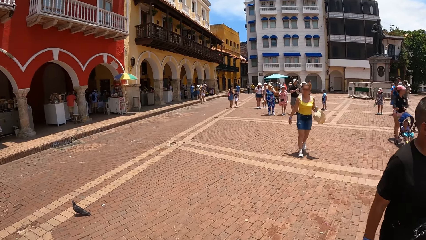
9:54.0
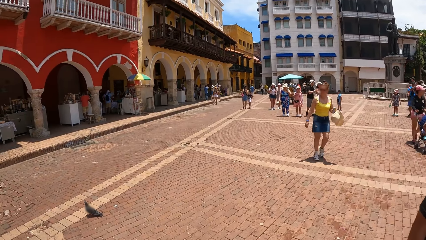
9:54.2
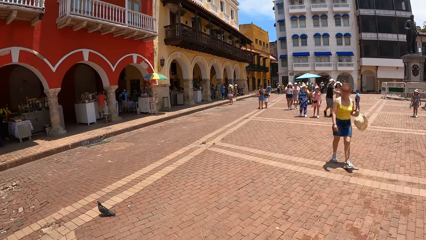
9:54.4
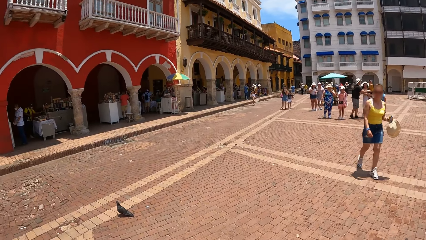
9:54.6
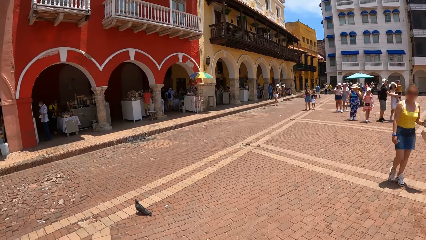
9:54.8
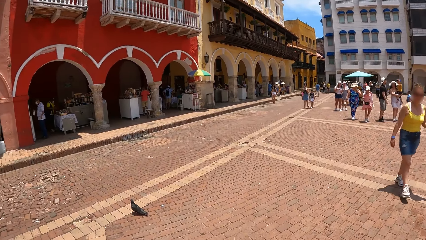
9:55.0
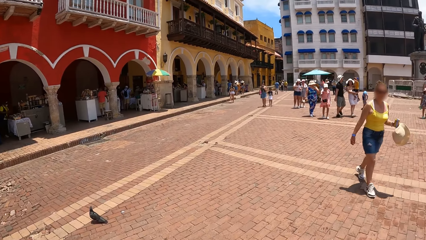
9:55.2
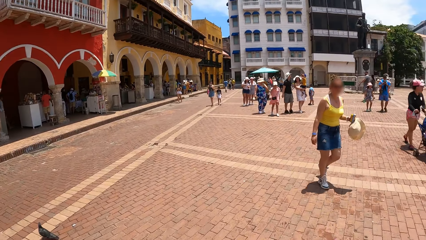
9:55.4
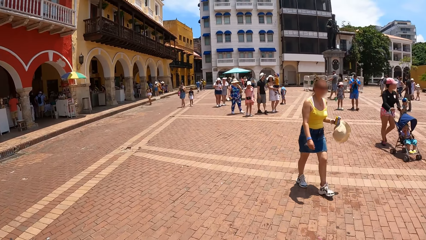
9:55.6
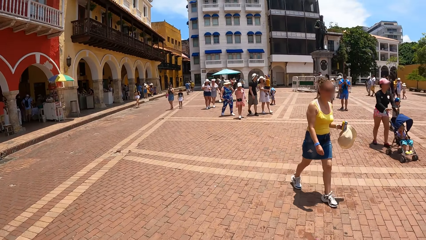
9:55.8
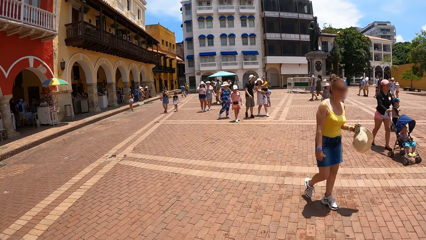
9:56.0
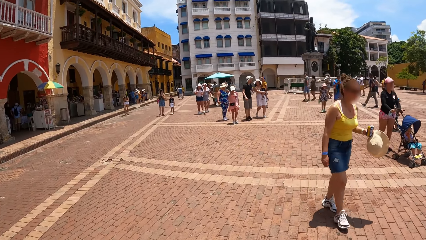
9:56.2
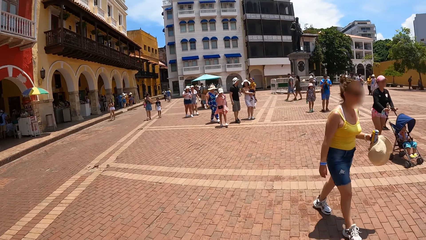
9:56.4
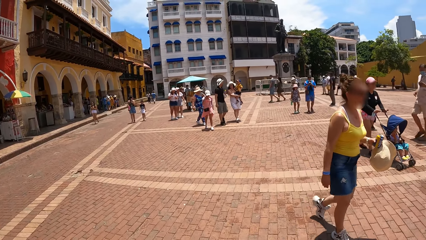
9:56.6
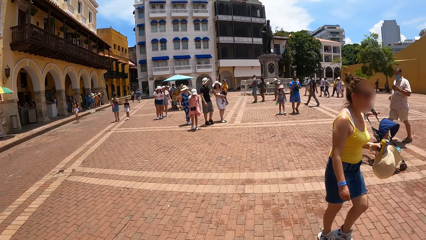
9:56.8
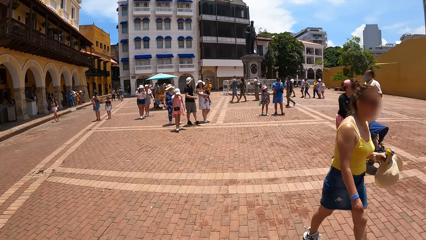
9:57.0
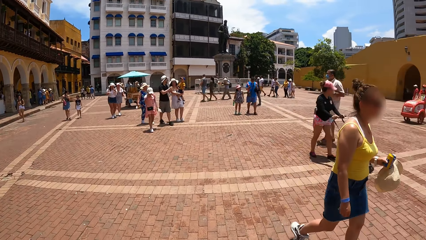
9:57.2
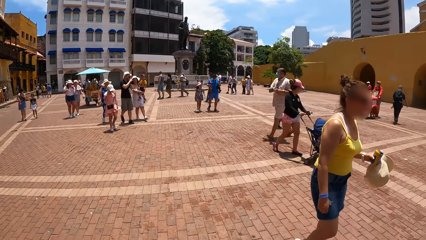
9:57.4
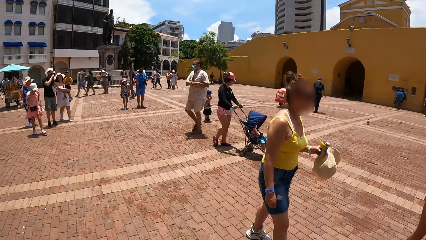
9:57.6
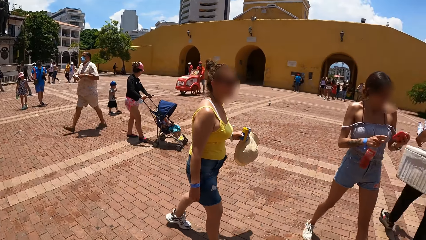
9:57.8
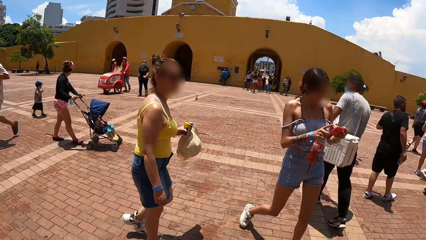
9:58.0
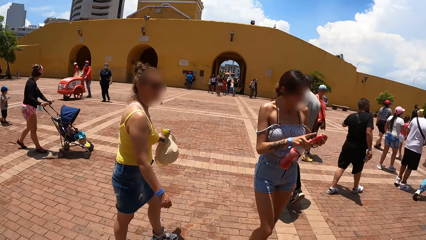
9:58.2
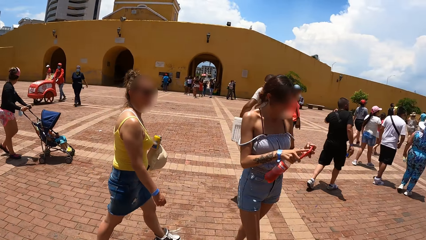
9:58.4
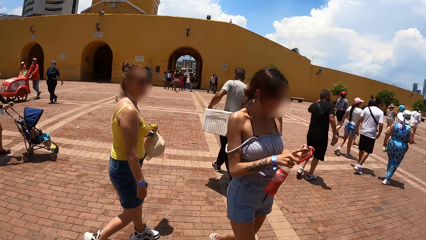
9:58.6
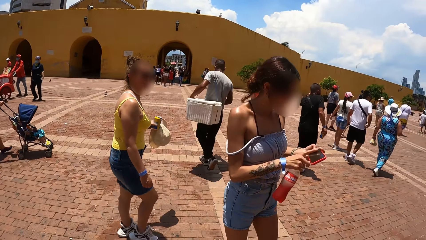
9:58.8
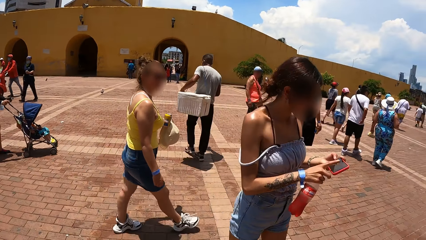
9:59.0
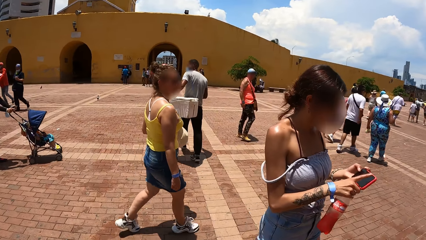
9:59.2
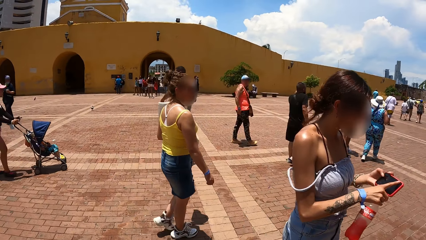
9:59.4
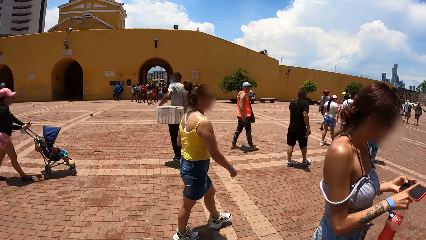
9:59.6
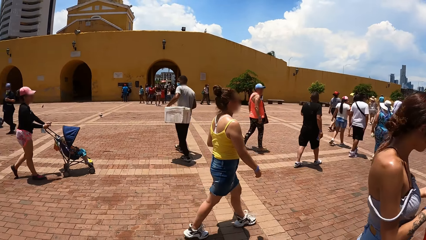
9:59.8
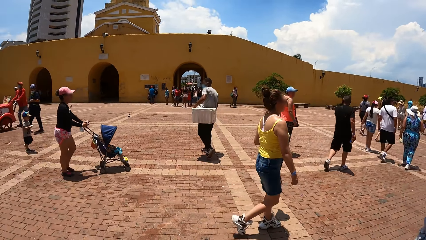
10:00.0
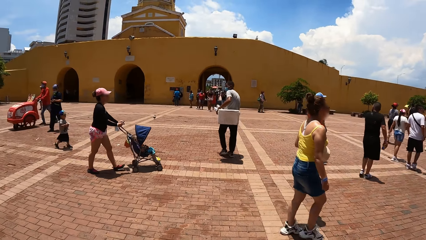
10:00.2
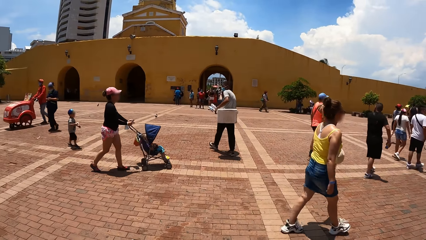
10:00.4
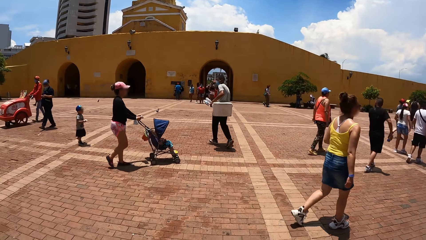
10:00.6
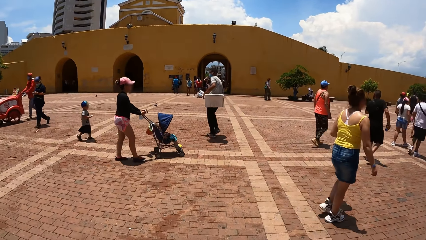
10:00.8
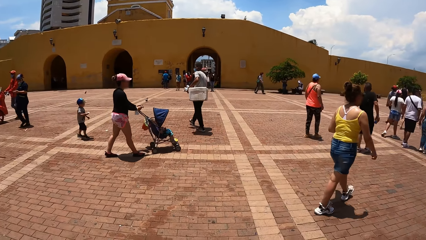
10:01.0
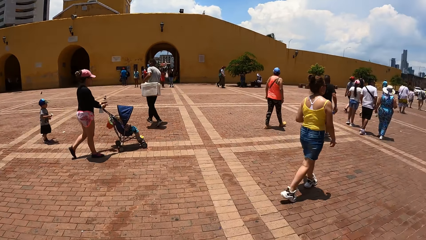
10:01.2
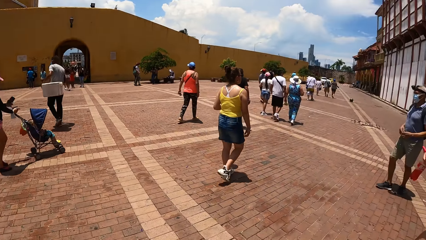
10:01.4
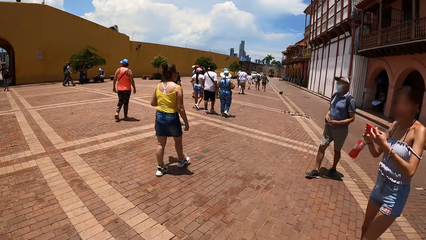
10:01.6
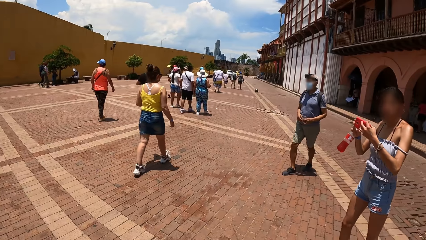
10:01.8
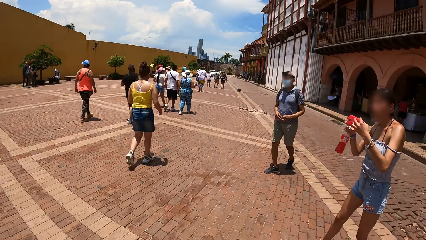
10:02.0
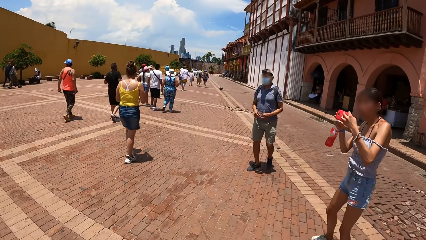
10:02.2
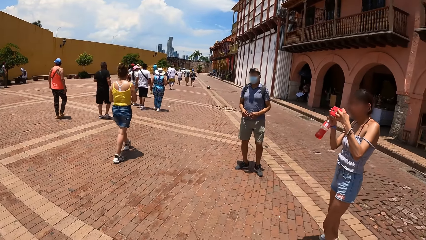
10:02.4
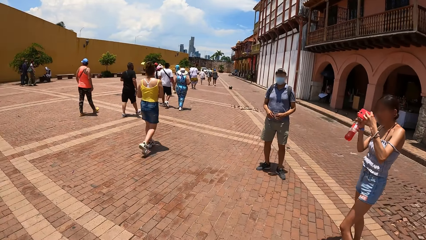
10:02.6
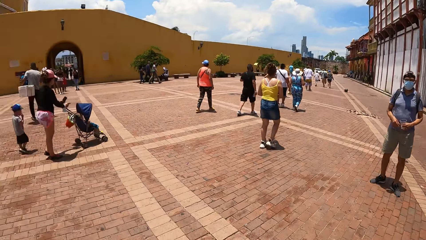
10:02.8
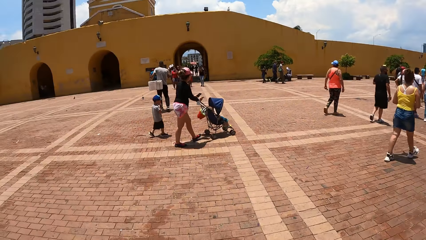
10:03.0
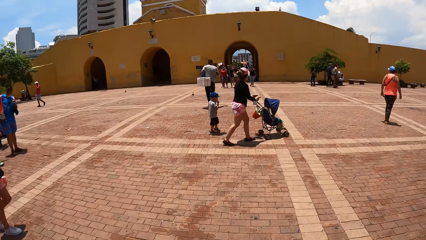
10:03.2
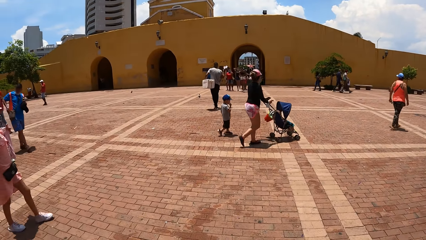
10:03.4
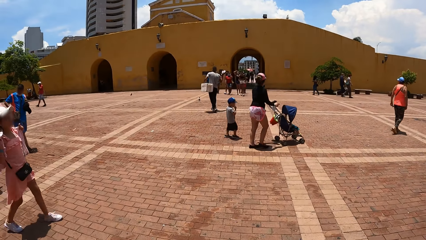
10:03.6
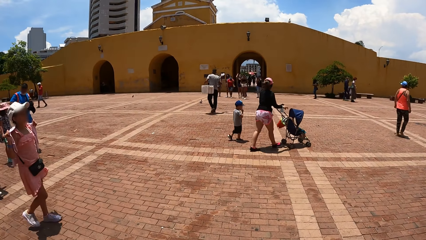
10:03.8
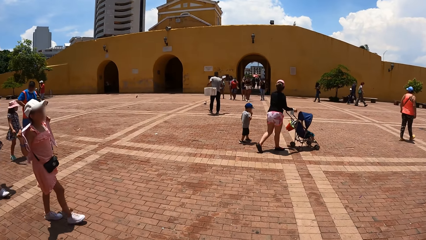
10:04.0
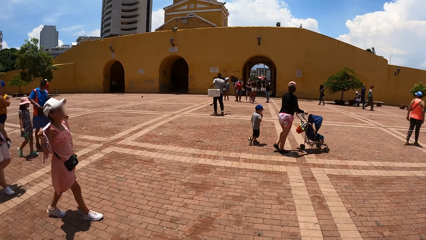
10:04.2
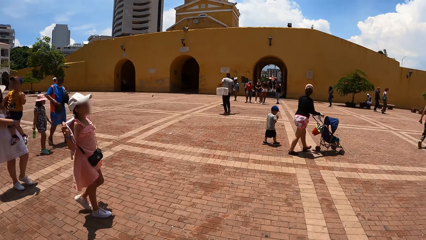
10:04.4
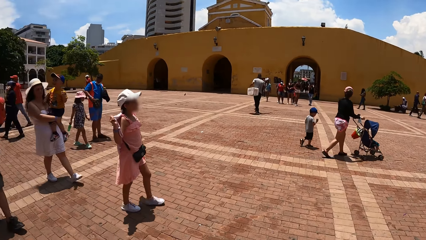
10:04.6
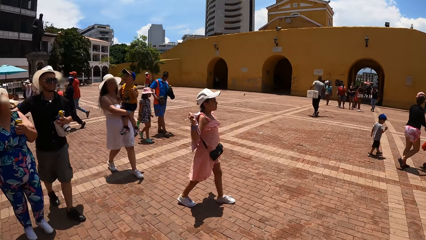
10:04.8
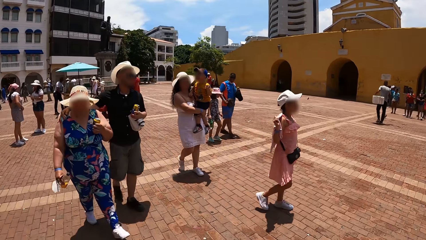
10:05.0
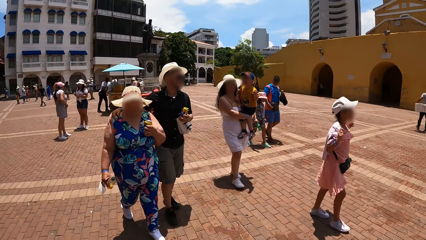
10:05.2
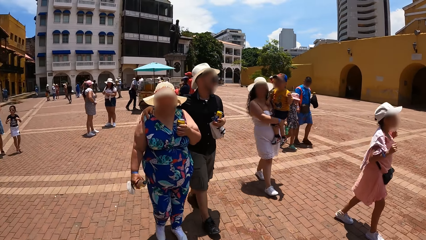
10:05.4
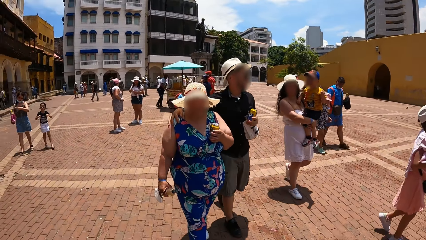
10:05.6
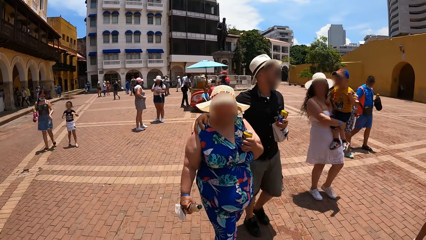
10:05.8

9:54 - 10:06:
The camera wearer looks around. They walk around the compound and look around the compound.

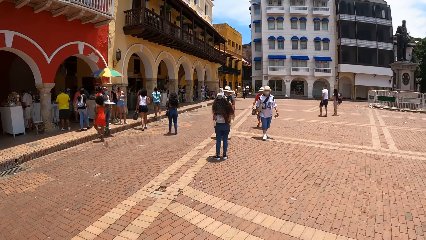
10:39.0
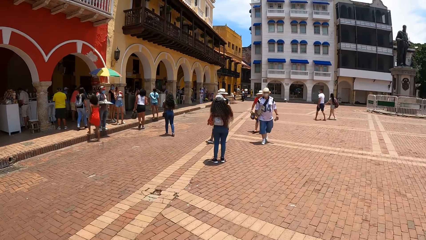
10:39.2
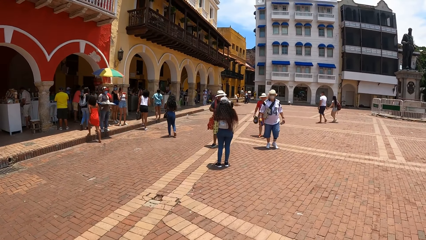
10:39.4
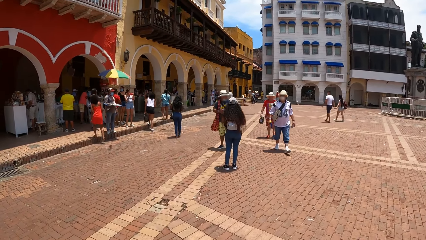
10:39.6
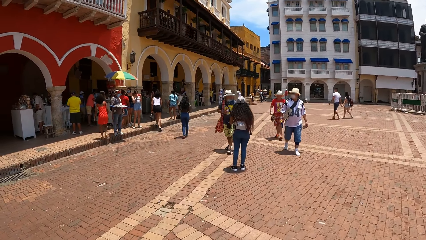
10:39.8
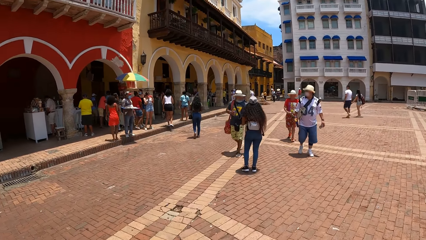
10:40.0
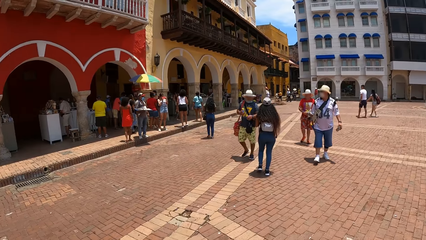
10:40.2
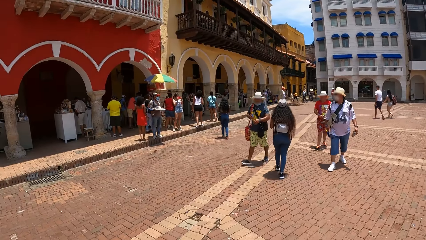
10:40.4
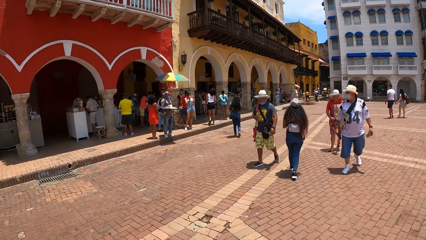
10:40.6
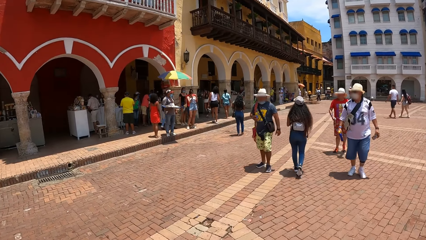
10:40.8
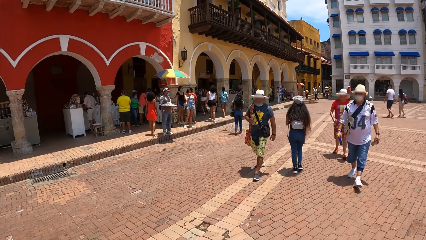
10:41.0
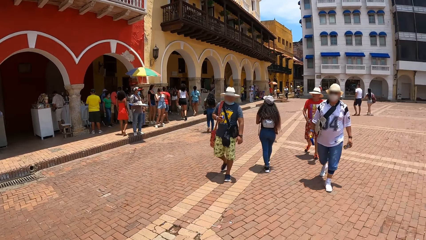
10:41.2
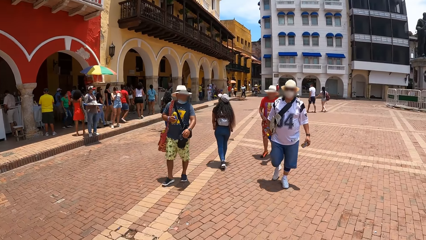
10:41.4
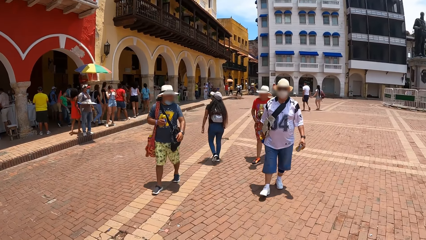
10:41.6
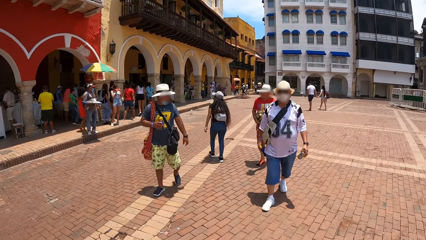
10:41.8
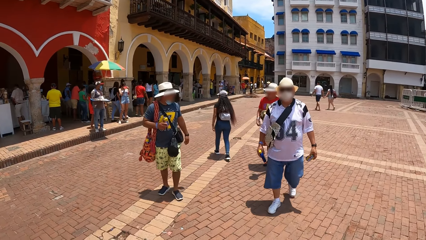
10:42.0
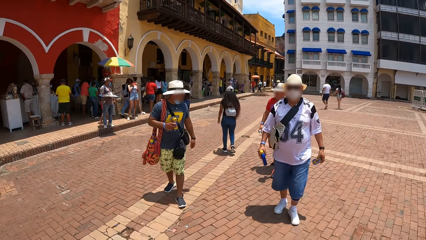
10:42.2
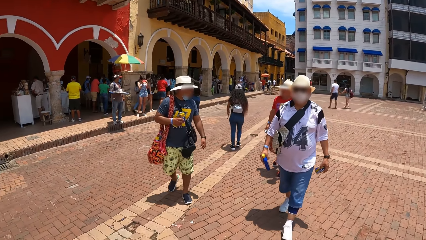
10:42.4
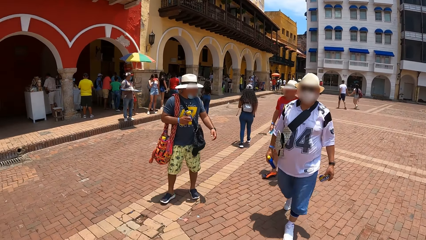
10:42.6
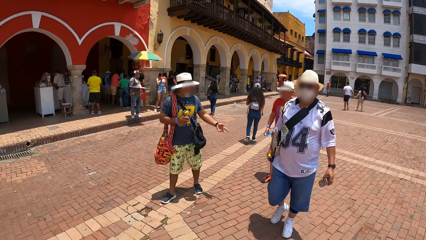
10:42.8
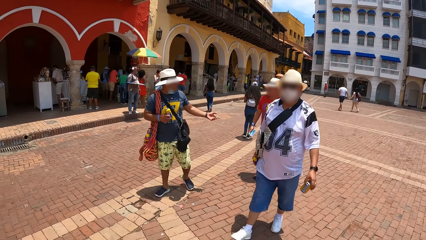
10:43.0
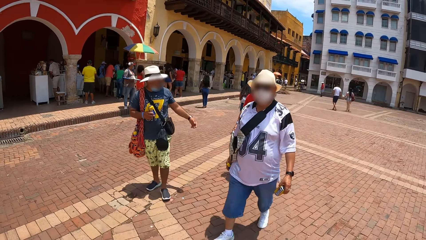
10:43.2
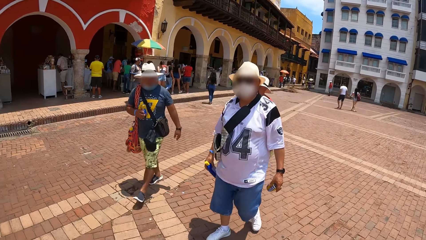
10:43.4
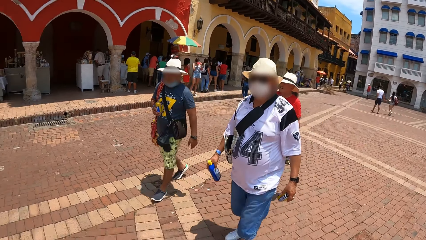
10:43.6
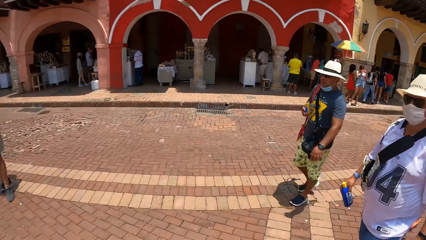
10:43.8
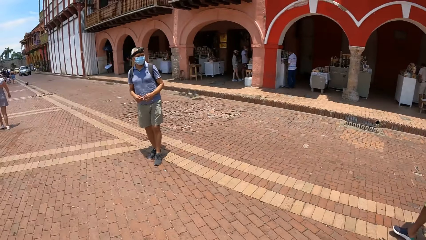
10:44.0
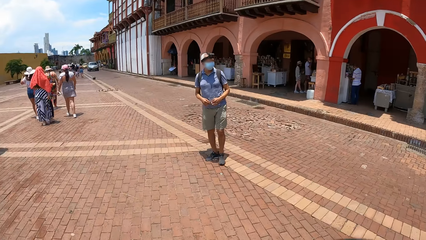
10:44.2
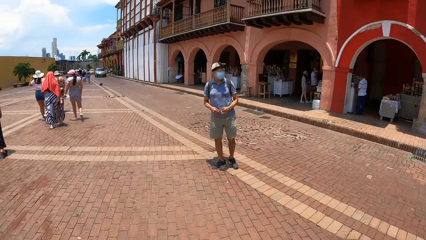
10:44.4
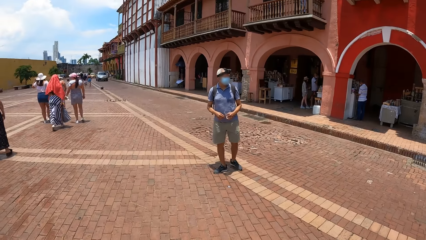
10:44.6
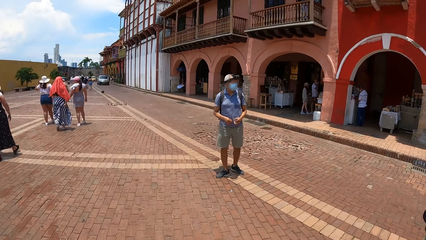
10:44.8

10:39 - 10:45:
The camera wearer walks around the compound in the street.
